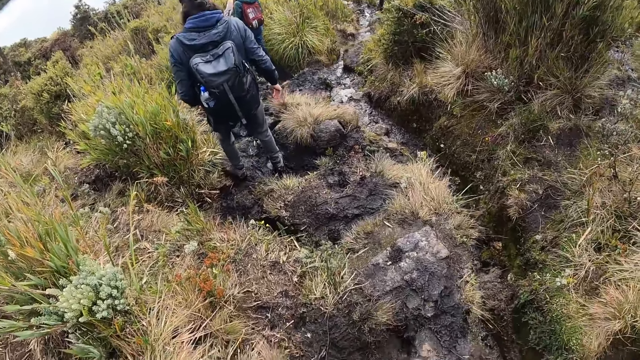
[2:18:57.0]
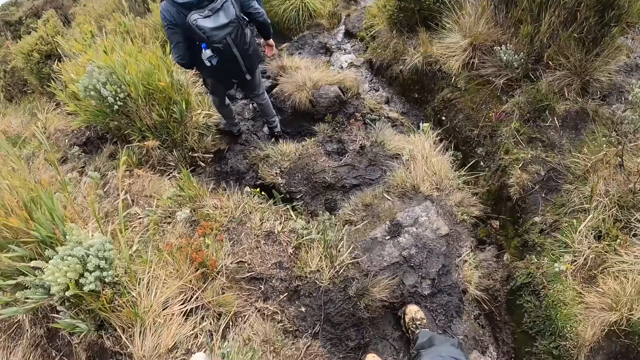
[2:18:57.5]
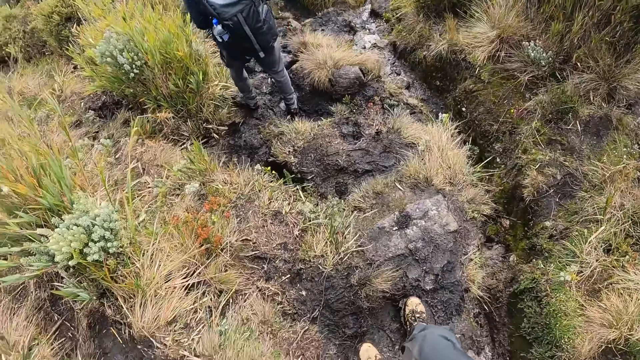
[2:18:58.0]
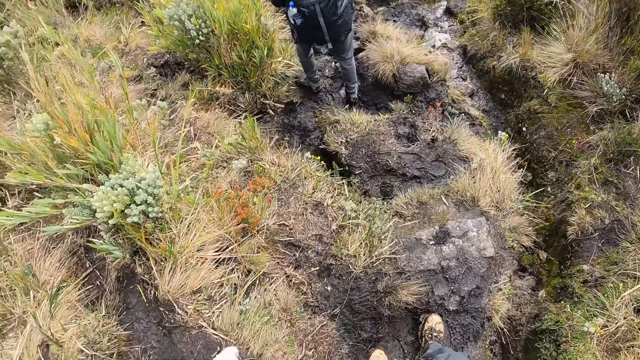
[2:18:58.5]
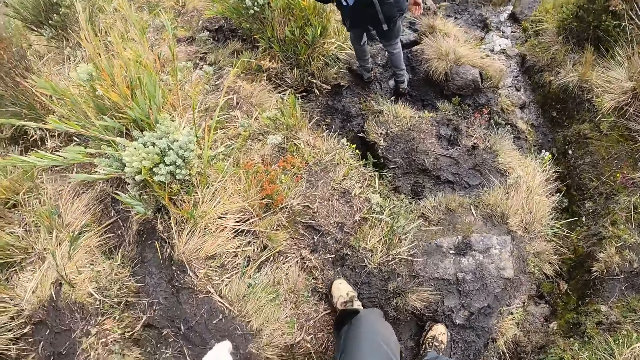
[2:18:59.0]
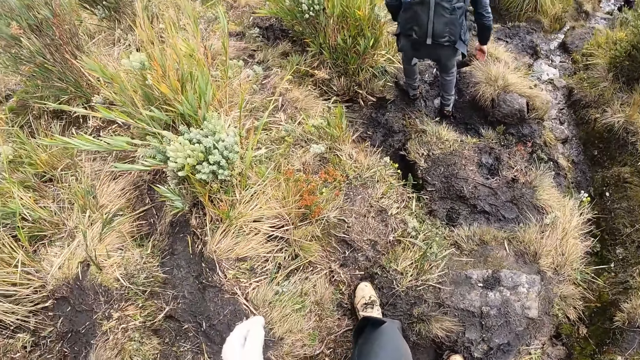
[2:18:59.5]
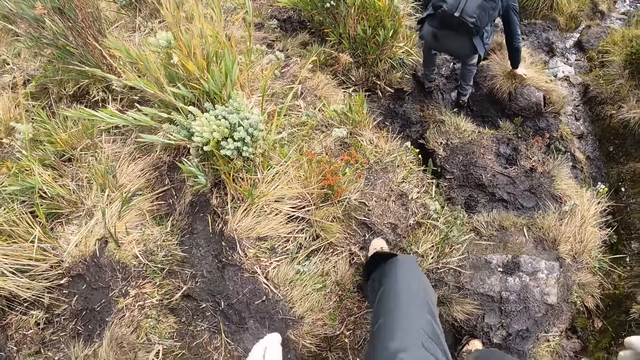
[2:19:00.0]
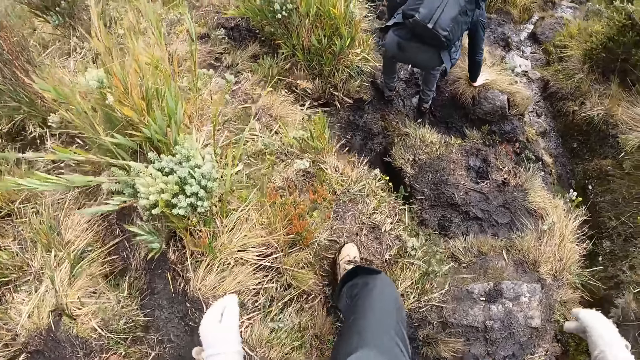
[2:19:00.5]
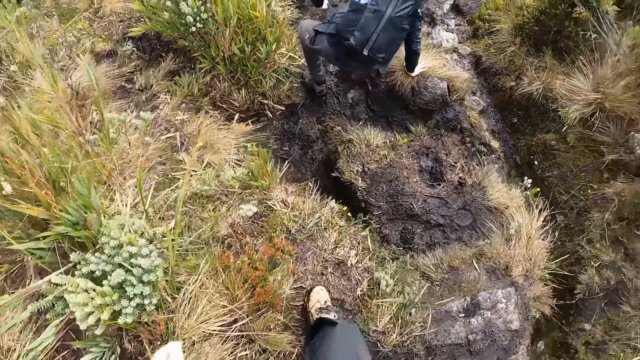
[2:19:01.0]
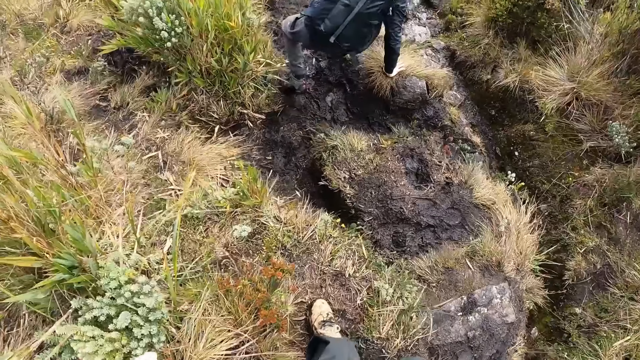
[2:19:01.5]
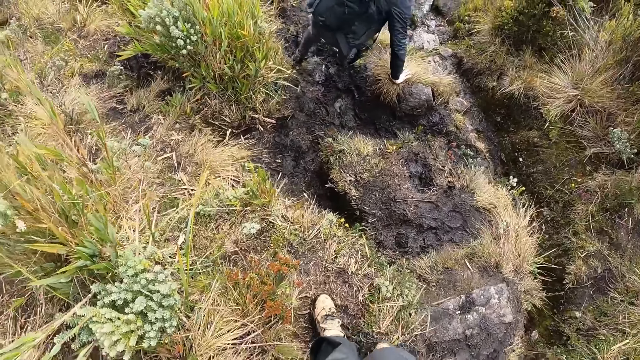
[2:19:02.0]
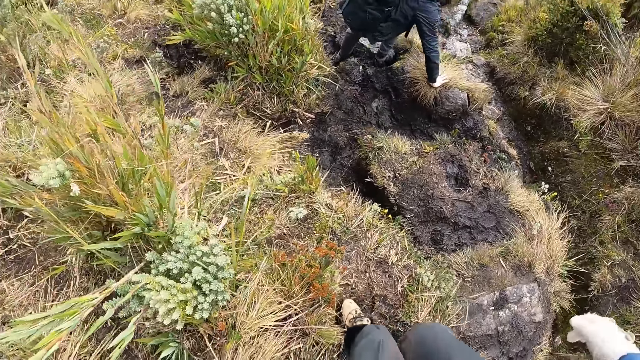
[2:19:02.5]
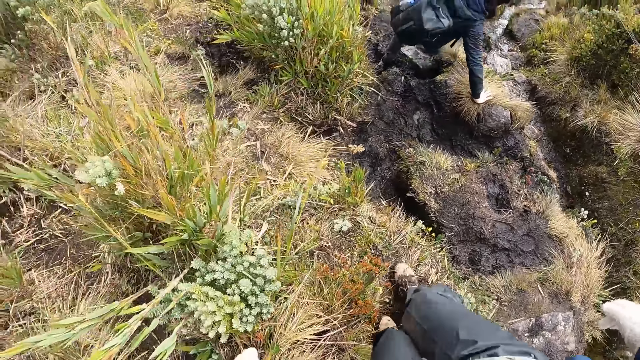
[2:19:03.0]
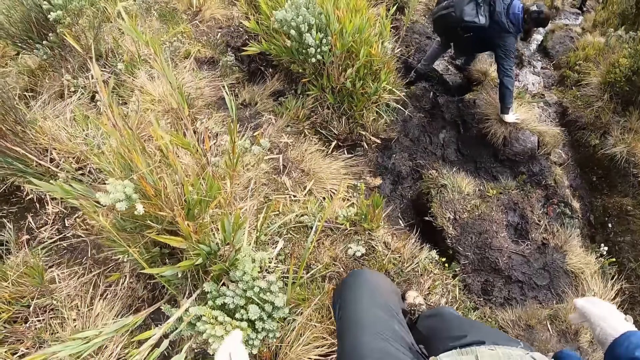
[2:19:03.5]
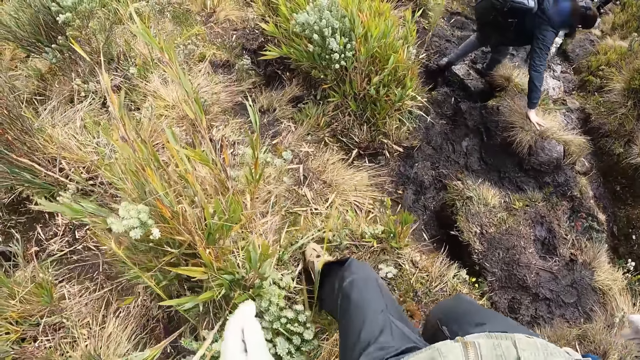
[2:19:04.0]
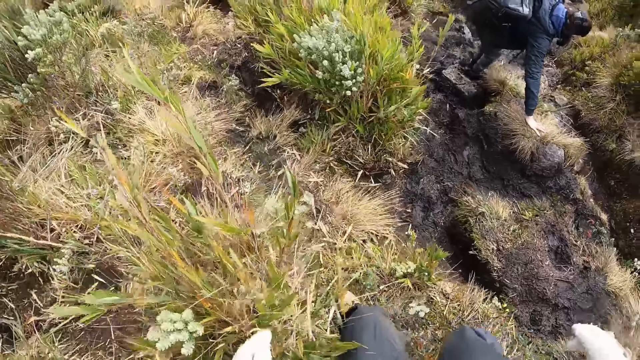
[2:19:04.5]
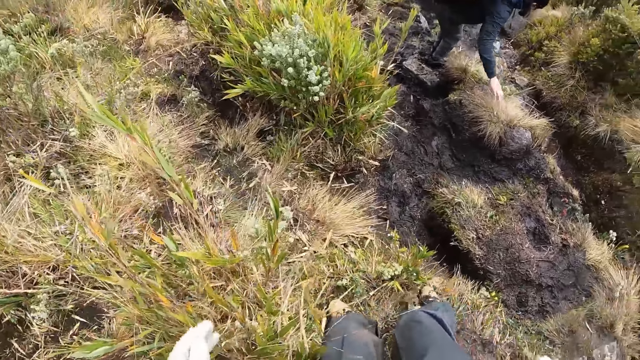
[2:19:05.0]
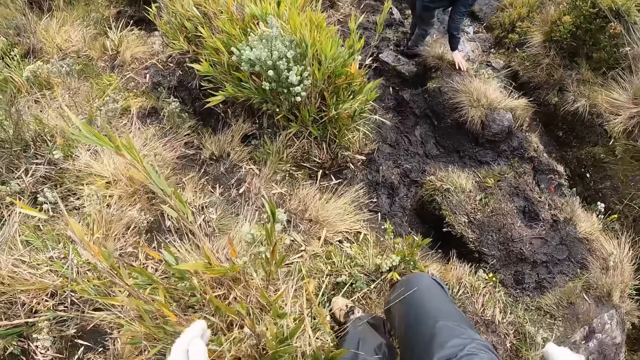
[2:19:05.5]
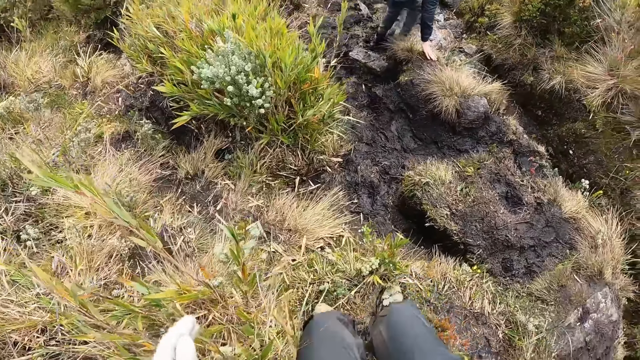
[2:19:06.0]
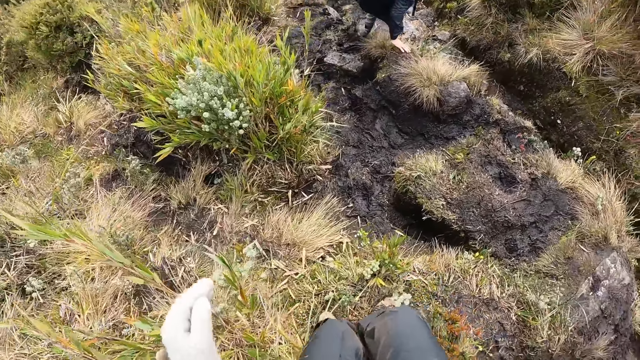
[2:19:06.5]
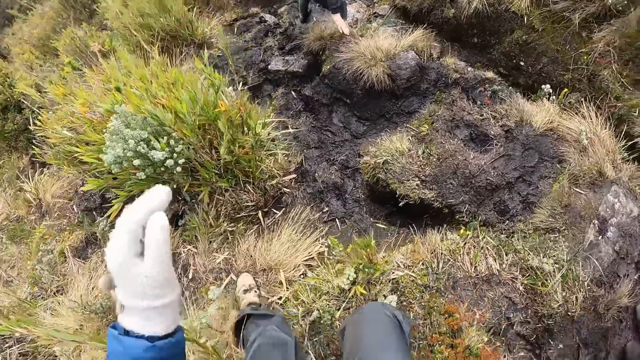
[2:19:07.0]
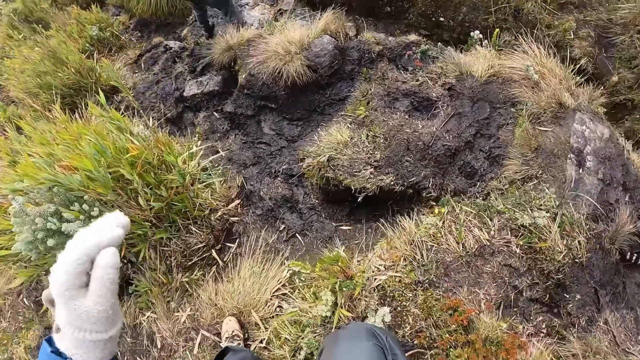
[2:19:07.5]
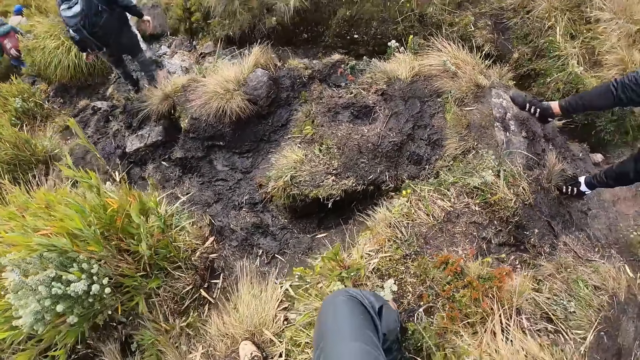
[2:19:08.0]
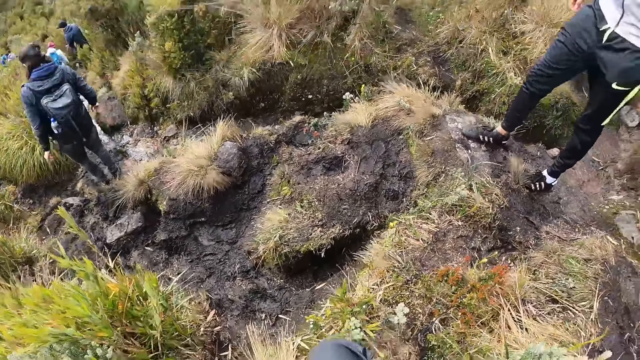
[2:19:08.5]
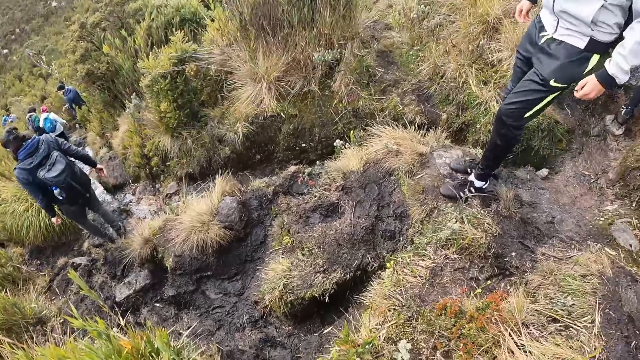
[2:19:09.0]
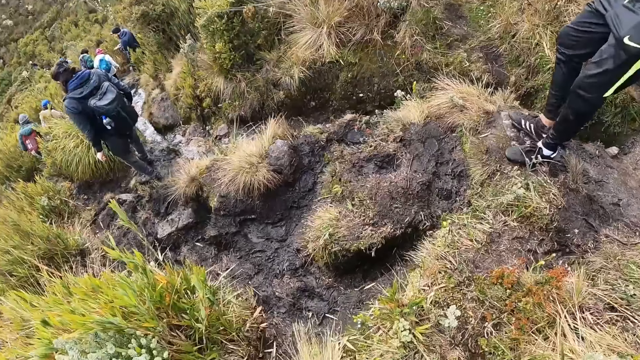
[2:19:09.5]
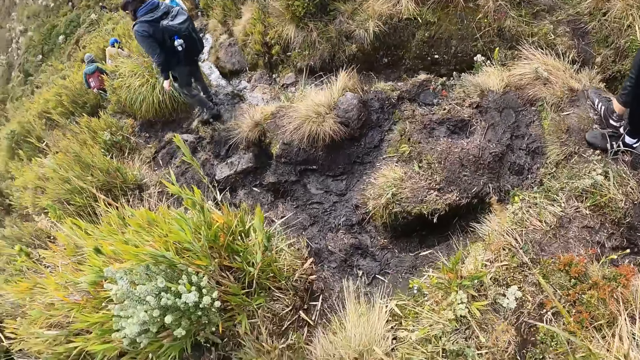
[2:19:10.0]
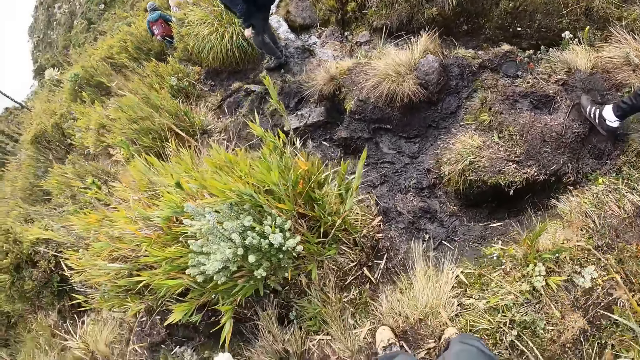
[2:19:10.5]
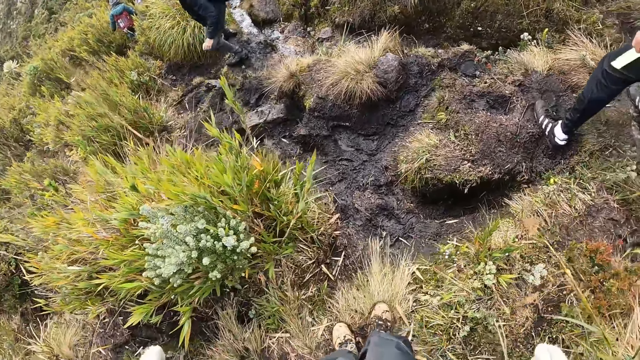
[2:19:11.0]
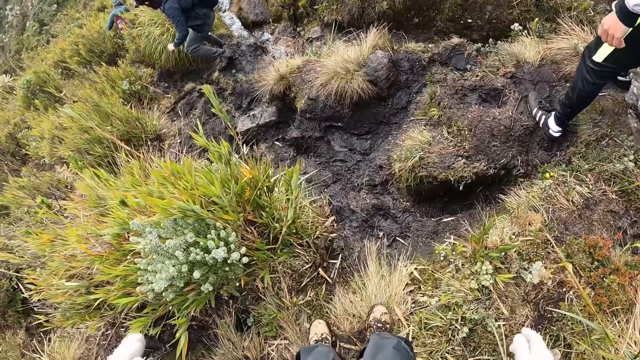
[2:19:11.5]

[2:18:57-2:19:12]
The man rests his right hand on the ground. The camera wearer walks towards the man. The man walks down the dam. Another person walks down the dam.

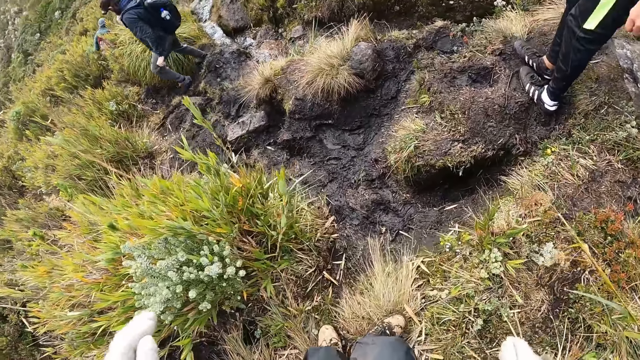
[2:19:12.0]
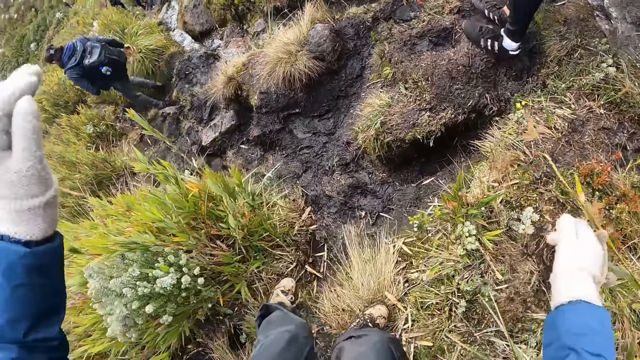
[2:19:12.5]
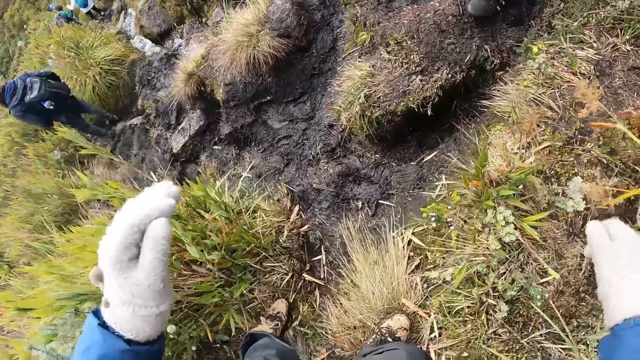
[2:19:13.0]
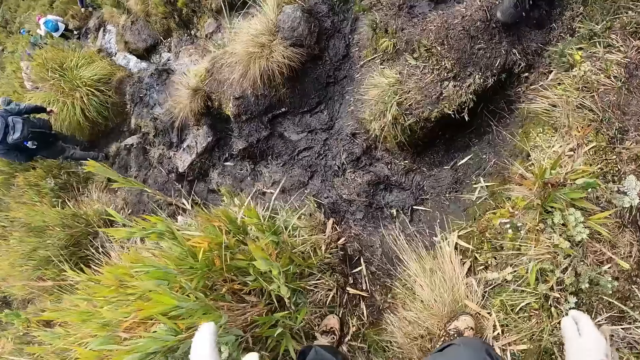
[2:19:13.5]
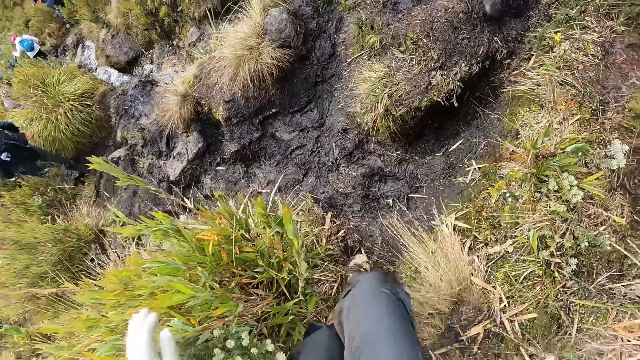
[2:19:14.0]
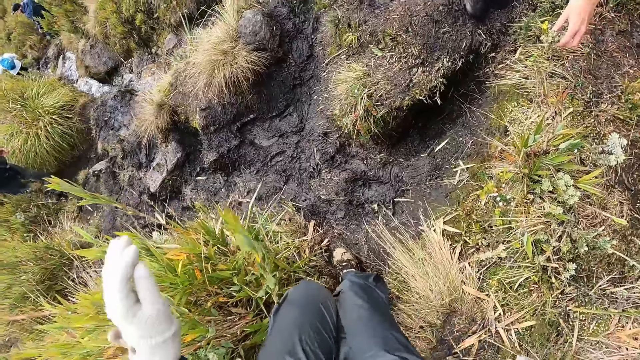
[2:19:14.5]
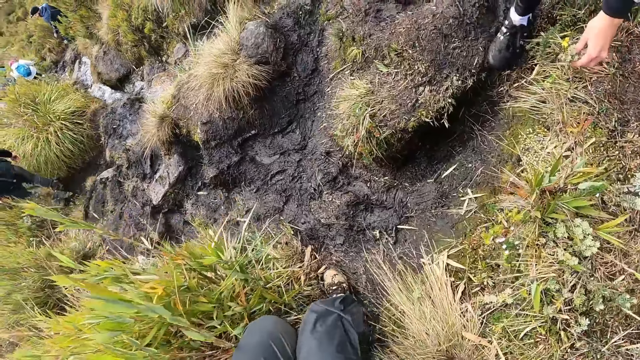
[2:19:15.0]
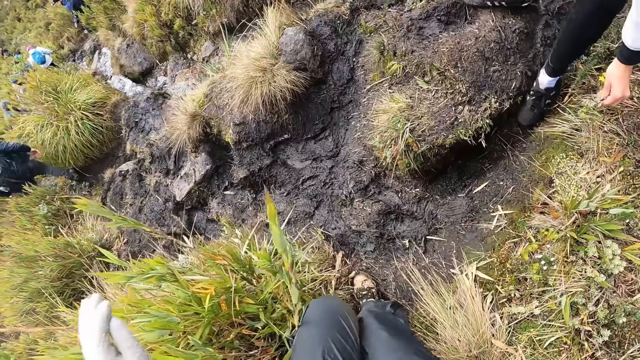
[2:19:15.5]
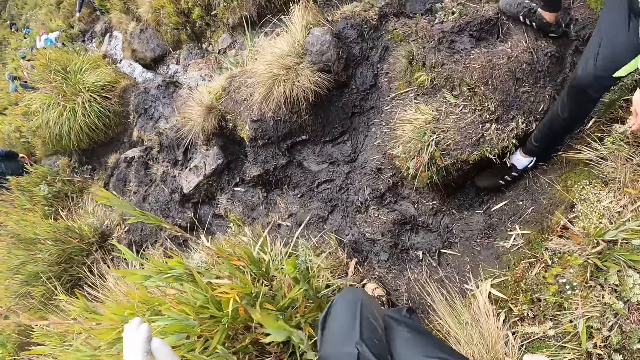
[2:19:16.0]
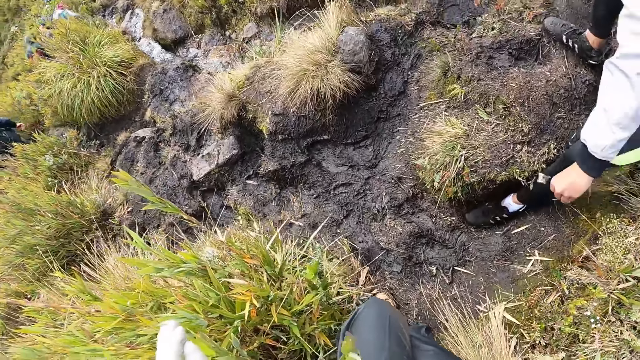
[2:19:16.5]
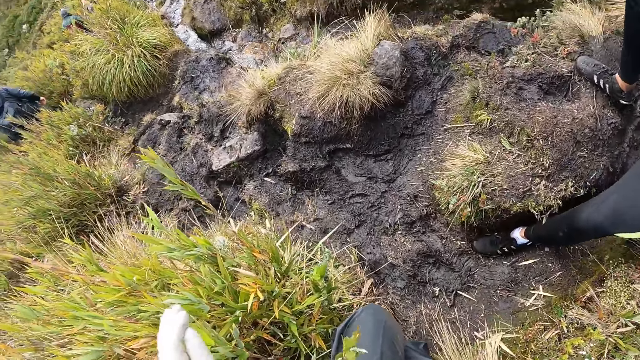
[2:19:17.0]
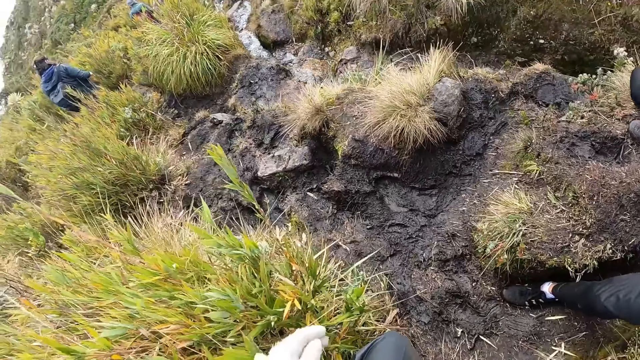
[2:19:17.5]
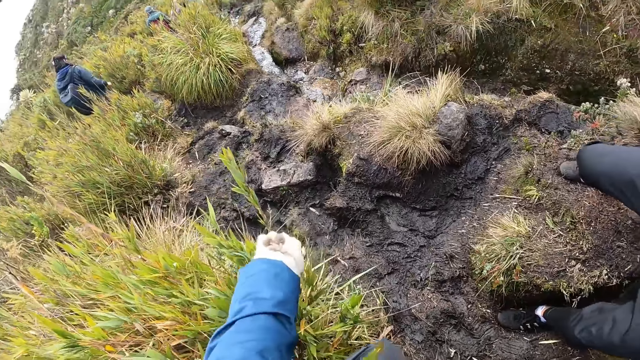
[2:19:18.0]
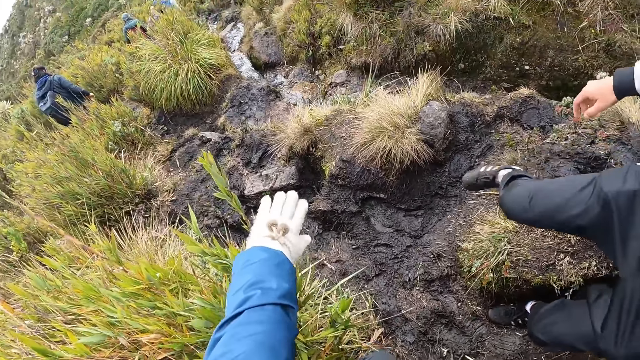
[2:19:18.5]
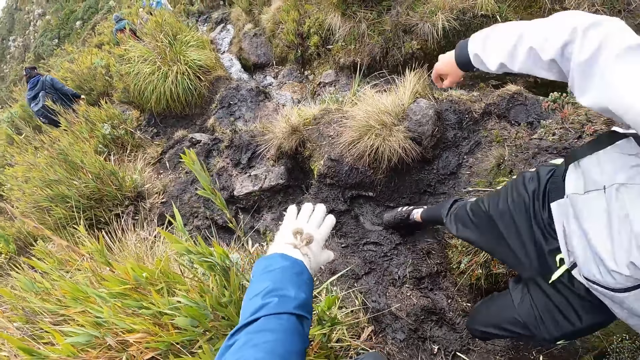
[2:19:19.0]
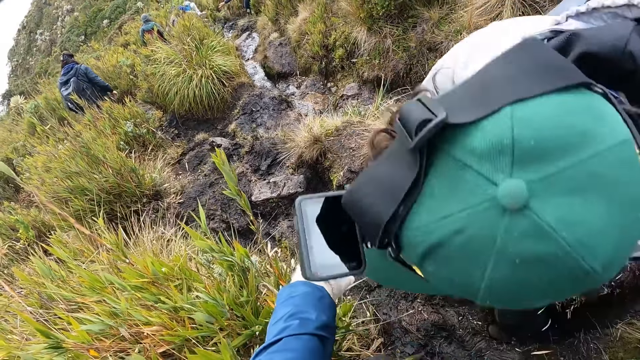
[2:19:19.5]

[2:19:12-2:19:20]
The camera wearer walks down the dam.
